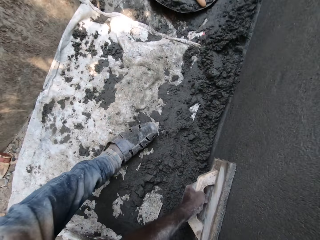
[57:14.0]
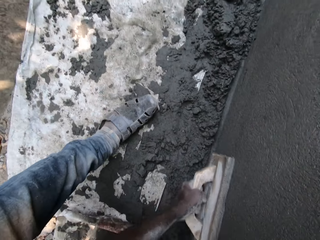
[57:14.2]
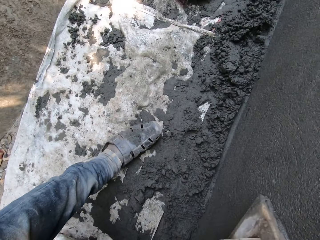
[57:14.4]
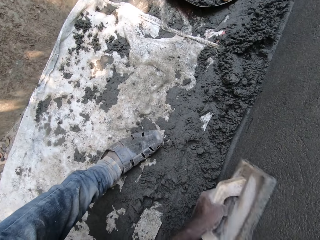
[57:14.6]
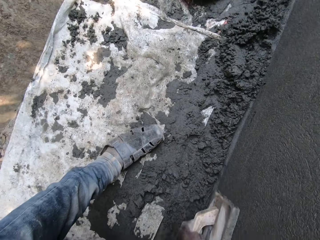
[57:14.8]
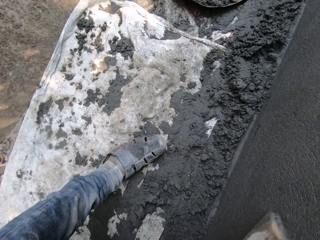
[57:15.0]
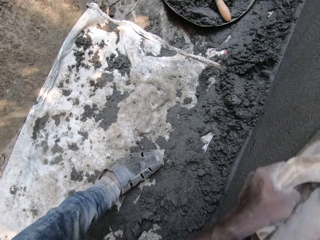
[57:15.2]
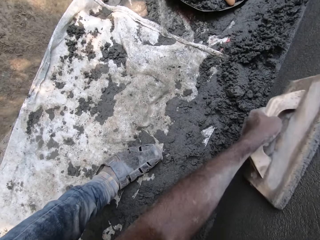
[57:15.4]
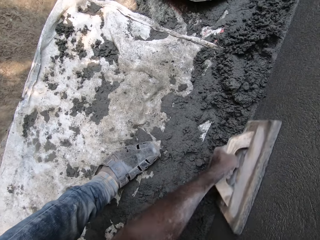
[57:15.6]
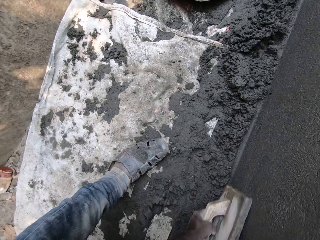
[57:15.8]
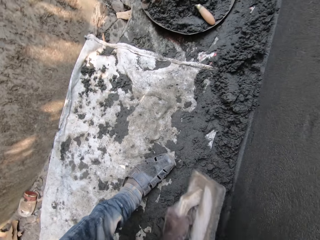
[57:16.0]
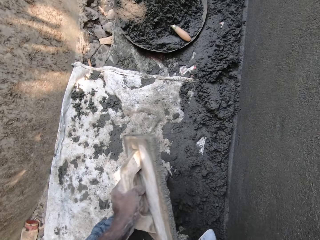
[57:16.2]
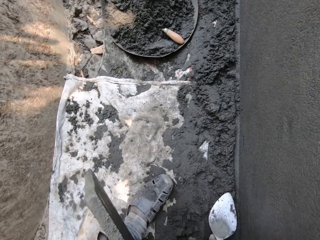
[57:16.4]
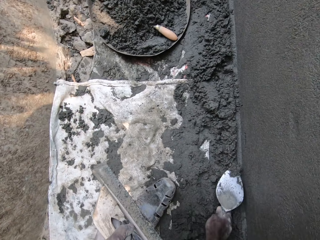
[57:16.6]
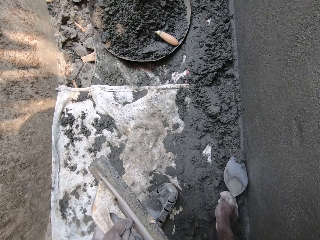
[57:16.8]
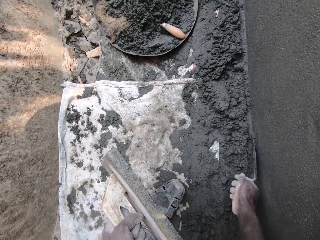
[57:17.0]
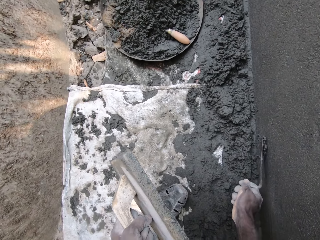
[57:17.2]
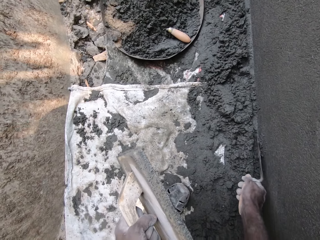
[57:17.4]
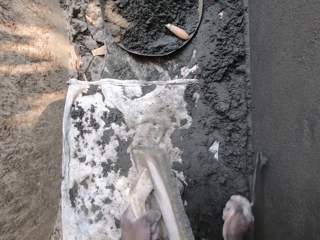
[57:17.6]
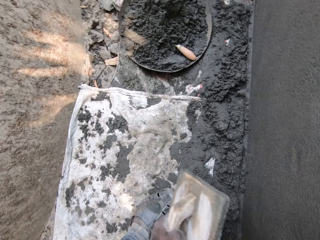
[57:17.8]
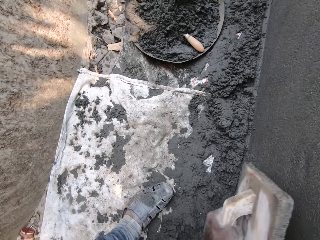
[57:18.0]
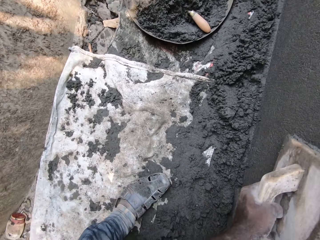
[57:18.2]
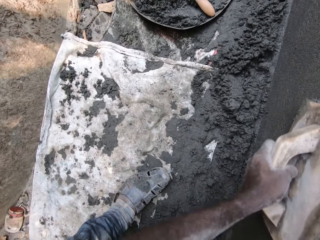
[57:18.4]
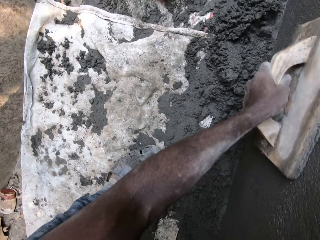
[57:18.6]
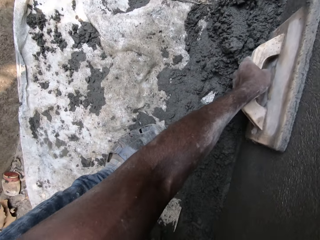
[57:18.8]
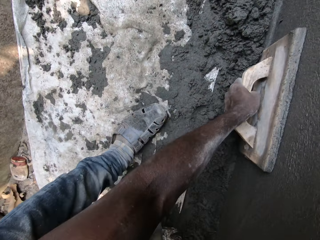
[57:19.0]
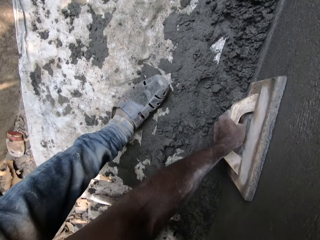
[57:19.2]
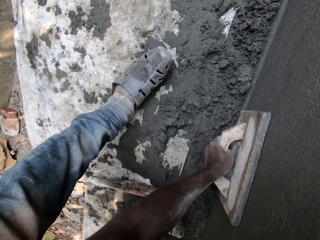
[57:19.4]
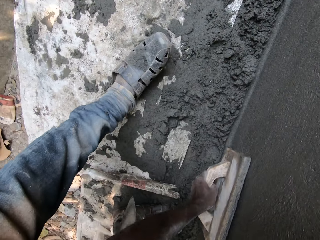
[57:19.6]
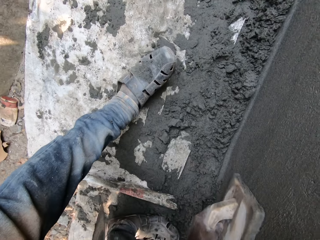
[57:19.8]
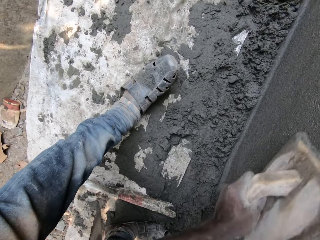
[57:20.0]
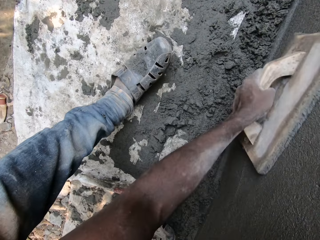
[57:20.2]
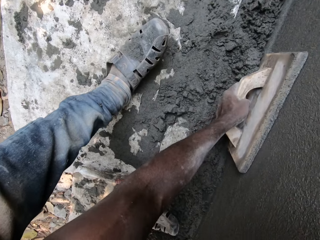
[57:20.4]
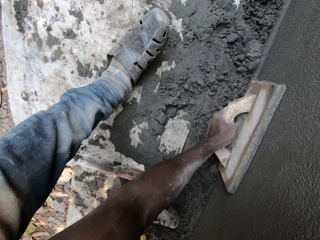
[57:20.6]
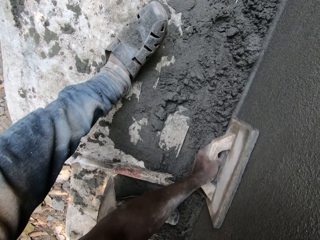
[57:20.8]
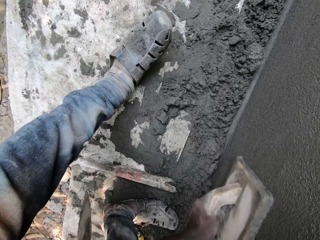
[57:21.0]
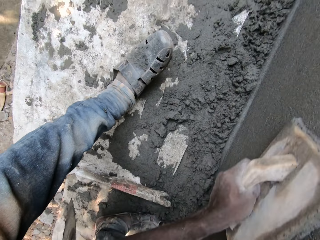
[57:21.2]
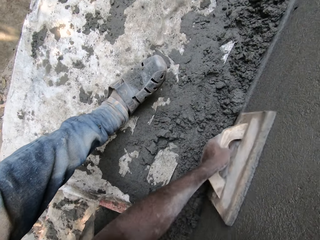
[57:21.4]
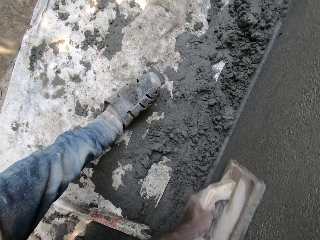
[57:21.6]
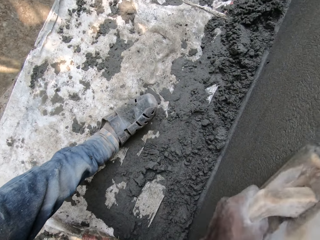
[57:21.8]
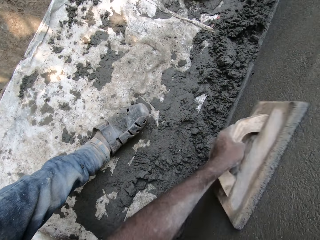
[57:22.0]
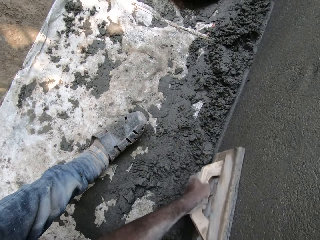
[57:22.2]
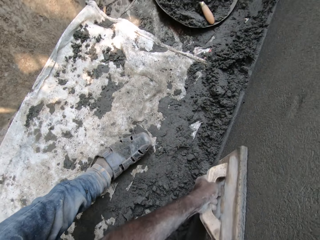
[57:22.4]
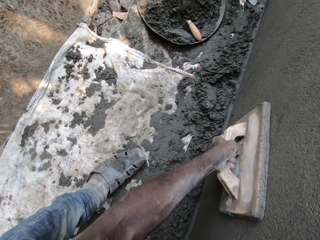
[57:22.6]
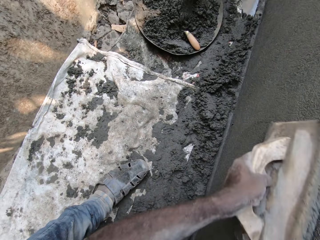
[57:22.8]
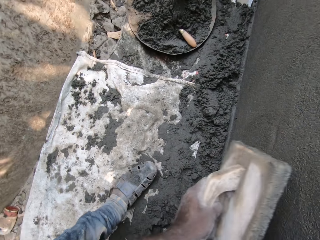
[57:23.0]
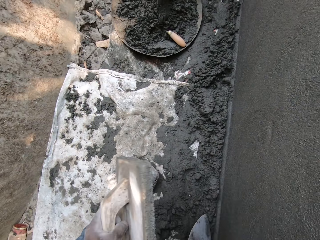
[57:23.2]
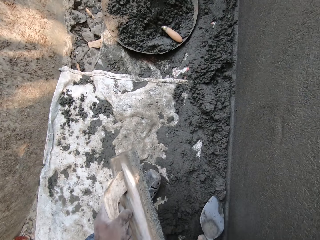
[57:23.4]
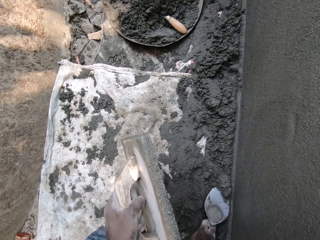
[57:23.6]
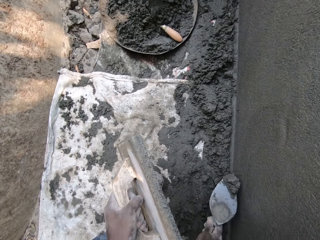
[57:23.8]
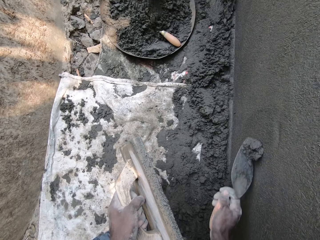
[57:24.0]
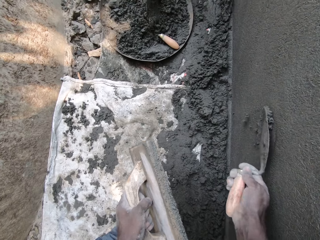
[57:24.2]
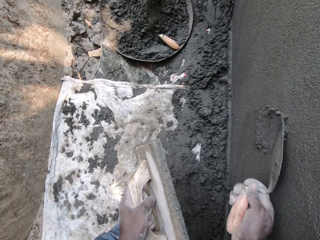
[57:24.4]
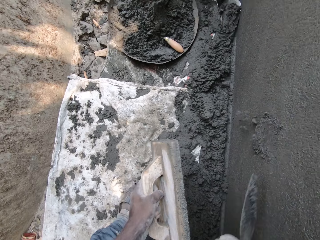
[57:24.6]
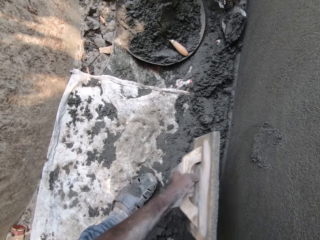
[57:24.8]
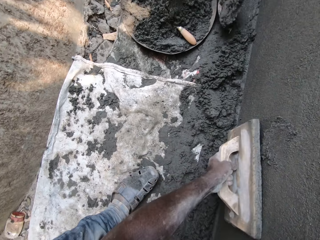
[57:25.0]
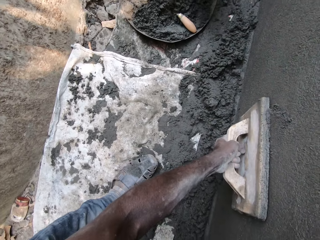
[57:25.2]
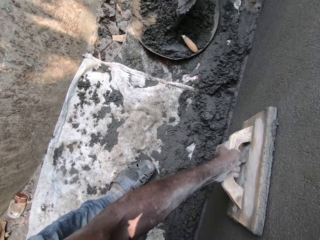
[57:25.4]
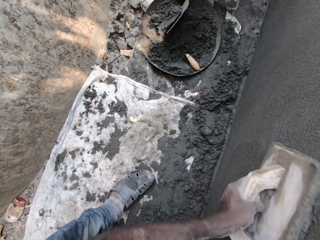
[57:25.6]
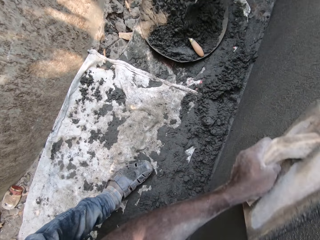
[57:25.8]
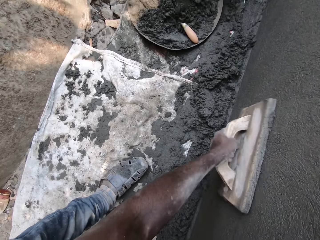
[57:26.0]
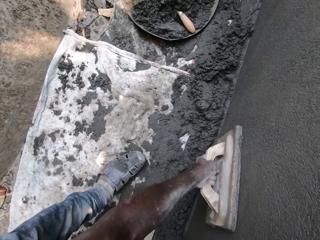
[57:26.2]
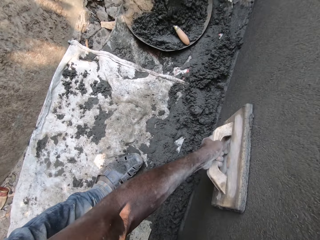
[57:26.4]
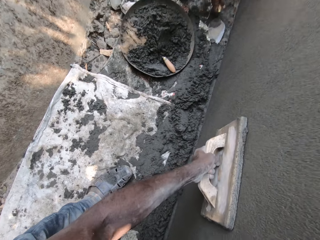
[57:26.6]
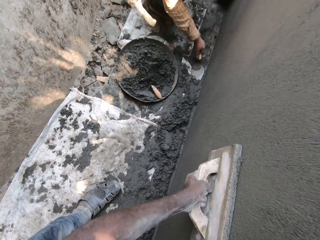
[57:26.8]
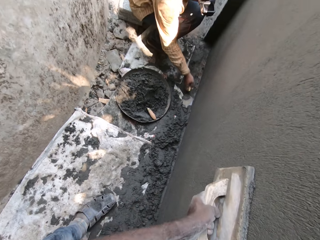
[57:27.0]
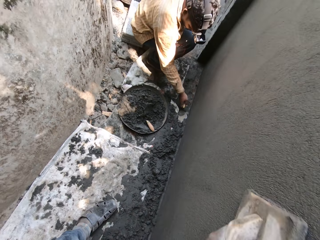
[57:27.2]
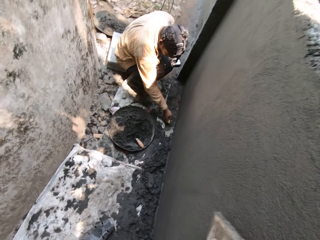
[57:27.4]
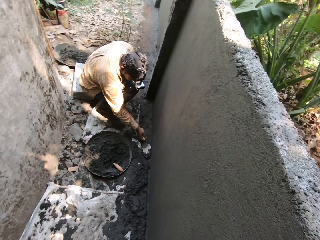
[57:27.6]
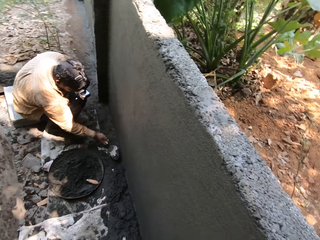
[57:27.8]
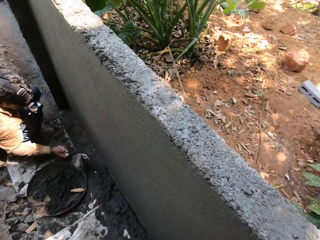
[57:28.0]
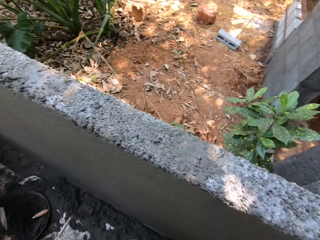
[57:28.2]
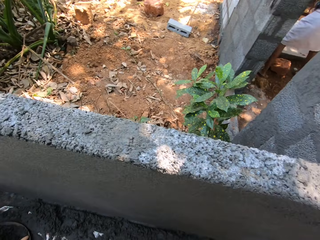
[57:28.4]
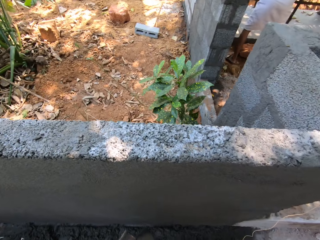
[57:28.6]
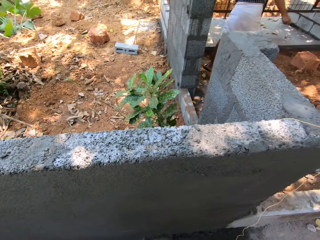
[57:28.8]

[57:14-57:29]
The camera wearer carries cement from the floor with the masonry trowel in his right hand. He plasters the wall with the cement in the masonry trowel in his right hand. He smoothens the cement on the wall with the wooden trowel in his left hand. He carries the cement from the floor with the masonry trowel in his right hand. He plasters the wall with the cement in the masonry trowel in his right hand. He smoothens the cement on the wall with the wooden trowel in his left hand.

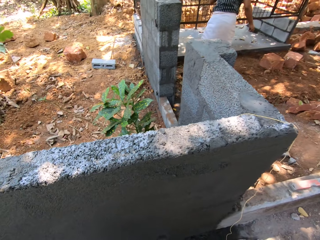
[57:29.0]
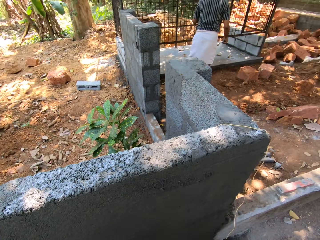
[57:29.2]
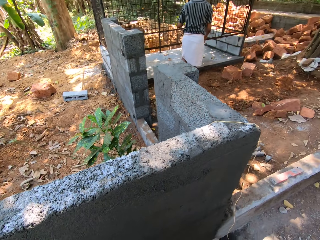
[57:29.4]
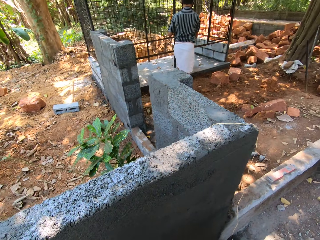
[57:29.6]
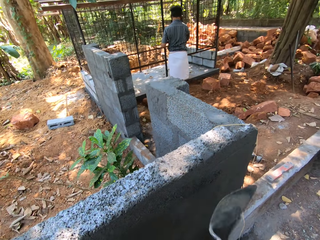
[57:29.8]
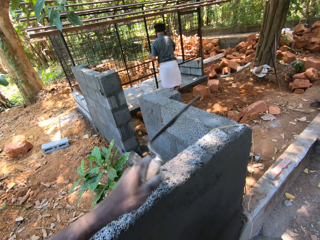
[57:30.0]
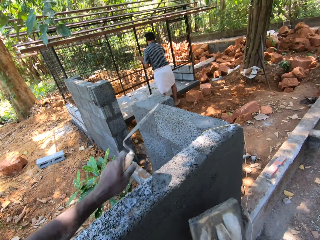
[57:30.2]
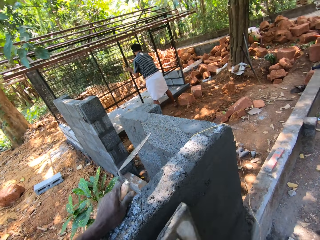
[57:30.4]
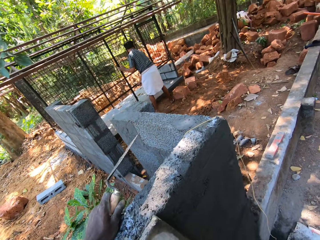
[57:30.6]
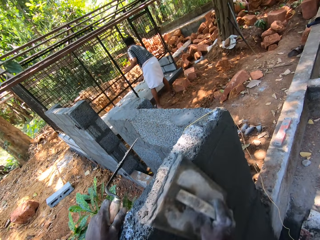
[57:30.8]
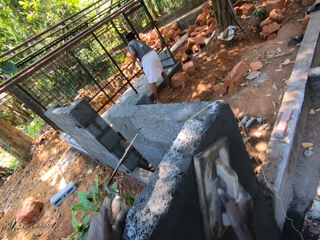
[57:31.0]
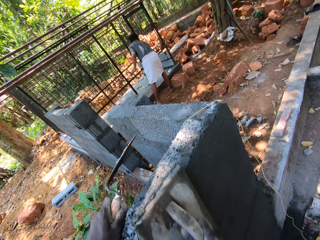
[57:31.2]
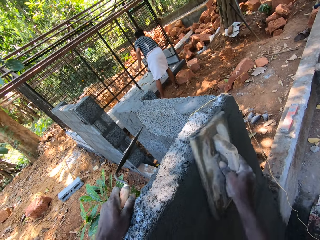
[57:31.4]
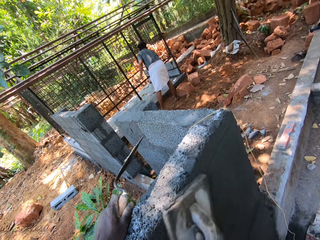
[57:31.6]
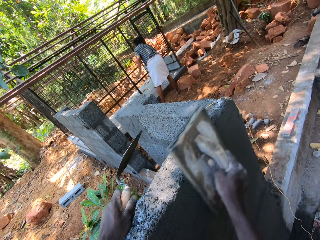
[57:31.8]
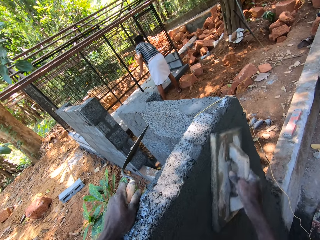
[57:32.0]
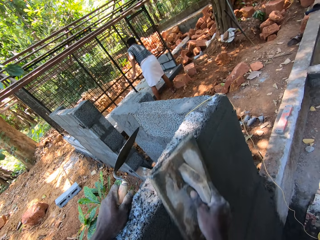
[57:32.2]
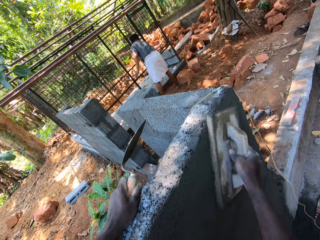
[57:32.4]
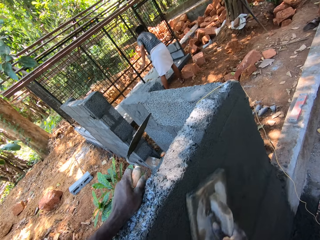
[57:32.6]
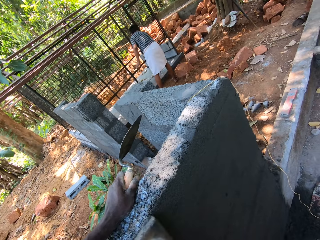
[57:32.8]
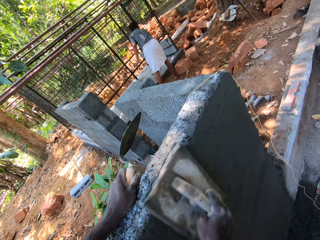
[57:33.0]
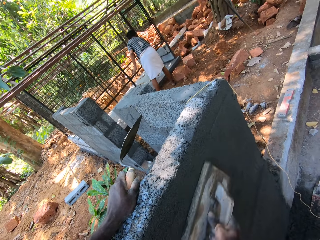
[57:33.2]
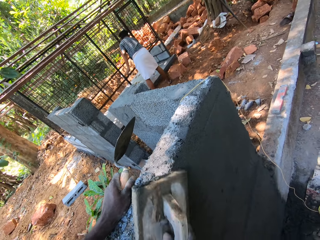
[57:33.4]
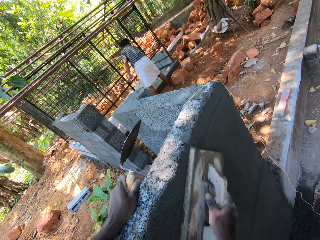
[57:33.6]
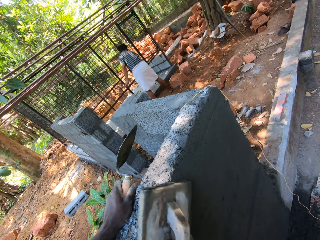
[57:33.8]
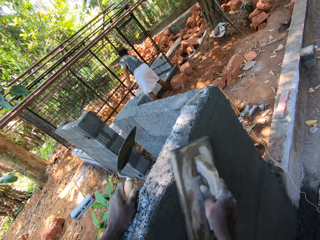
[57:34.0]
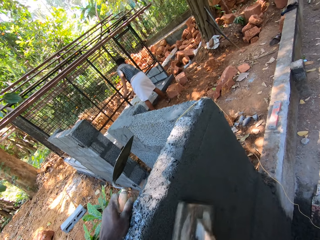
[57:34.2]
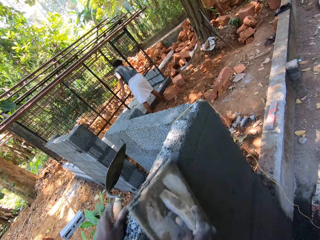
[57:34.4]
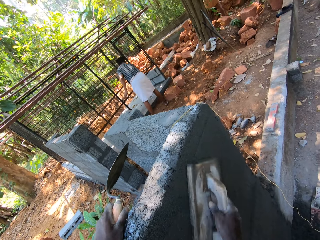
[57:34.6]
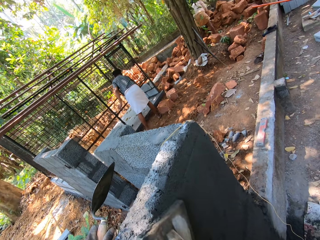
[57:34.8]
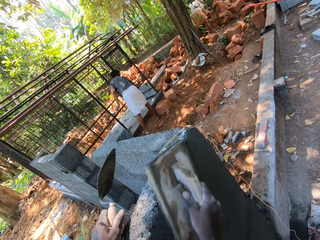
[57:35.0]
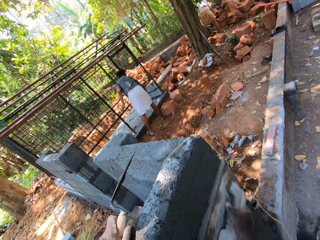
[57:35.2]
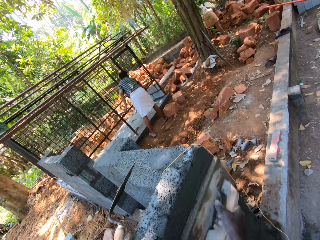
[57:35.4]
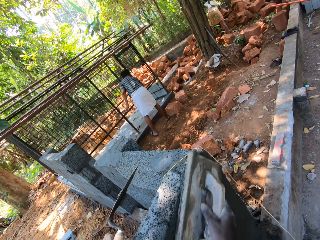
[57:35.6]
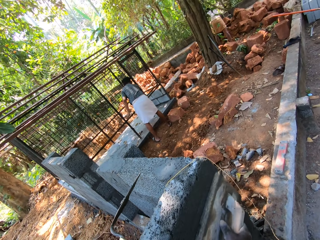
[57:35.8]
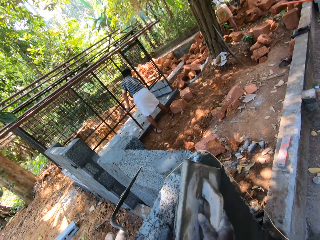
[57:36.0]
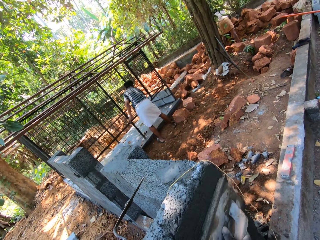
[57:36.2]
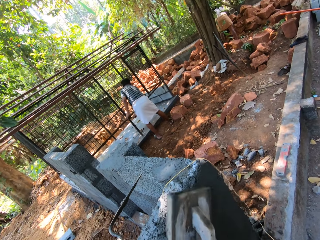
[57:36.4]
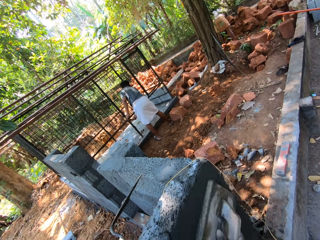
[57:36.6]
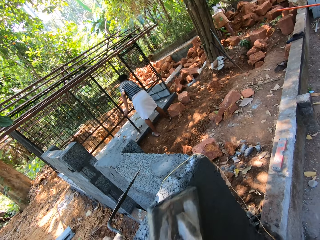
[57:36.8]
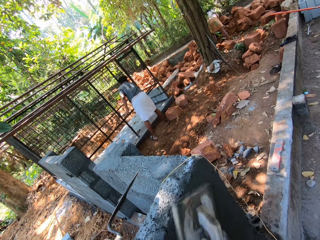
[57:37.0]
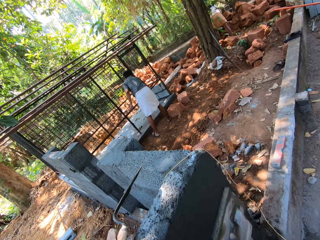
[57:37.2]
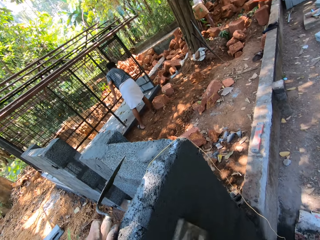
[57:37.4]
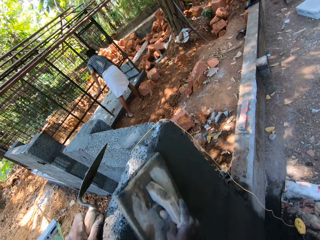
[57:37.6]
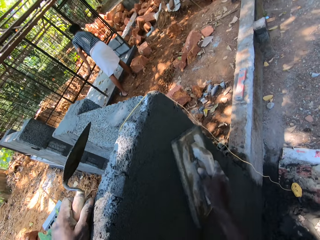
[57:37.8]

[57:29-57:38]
The camera wearer smoothens the cement on the wall with the wooden trowel in his right hand.
